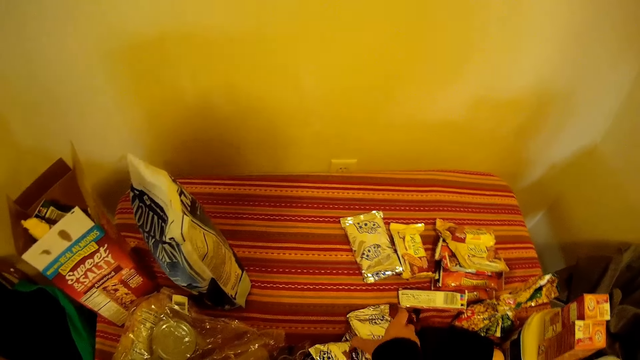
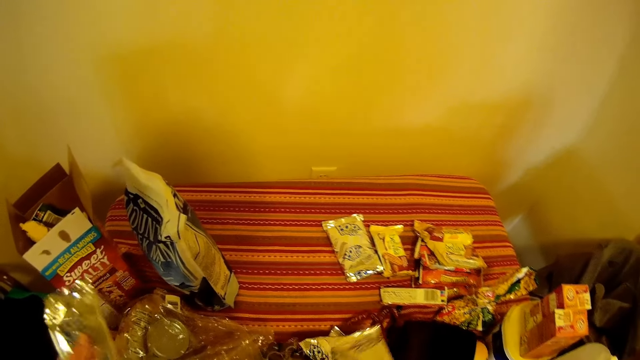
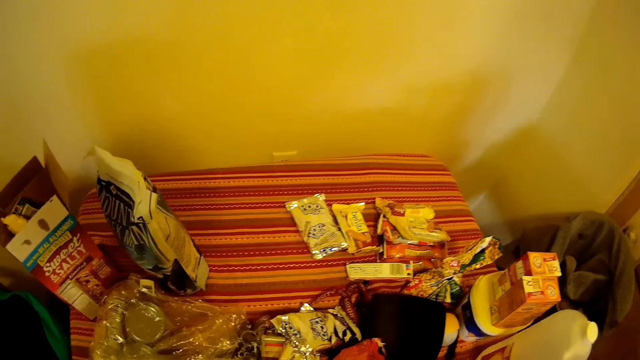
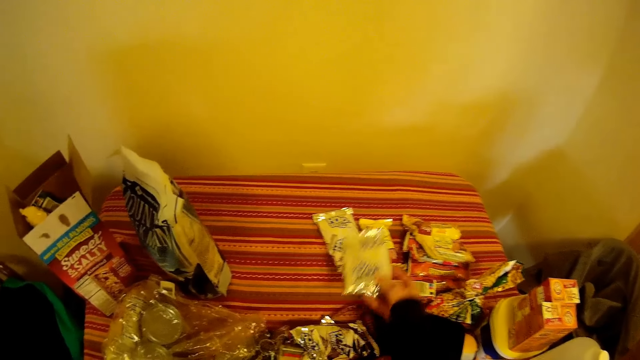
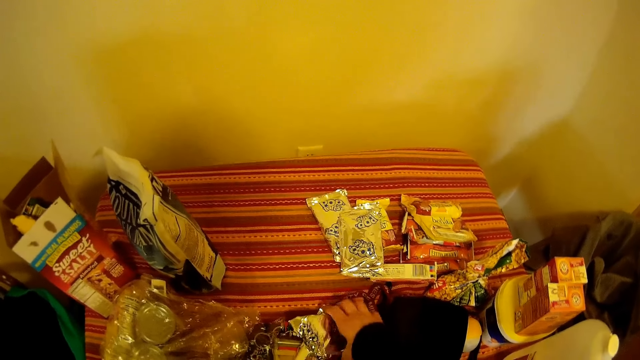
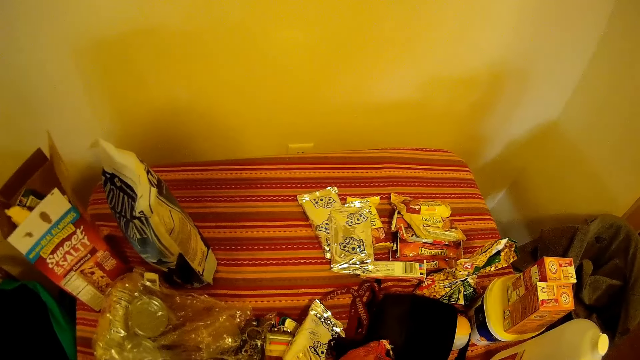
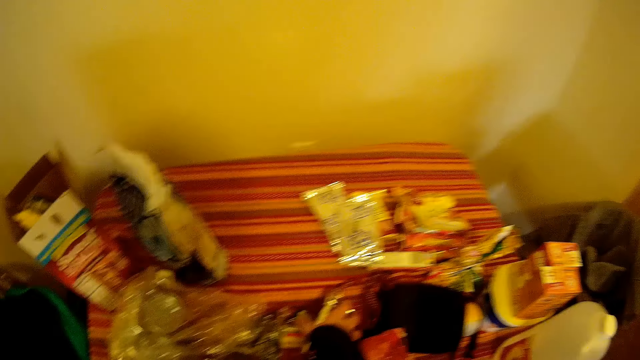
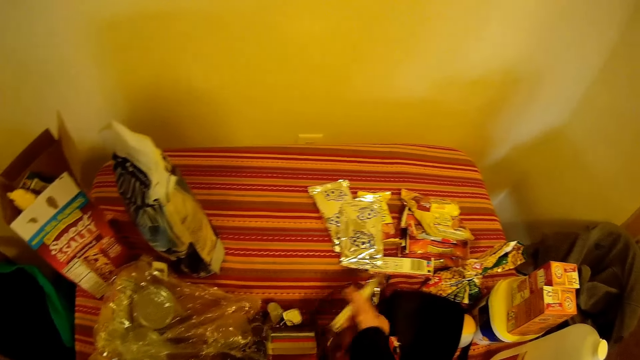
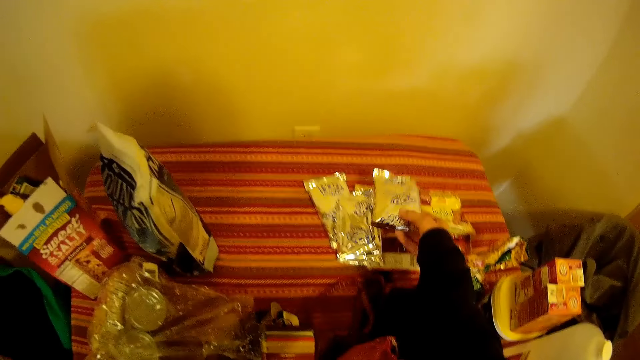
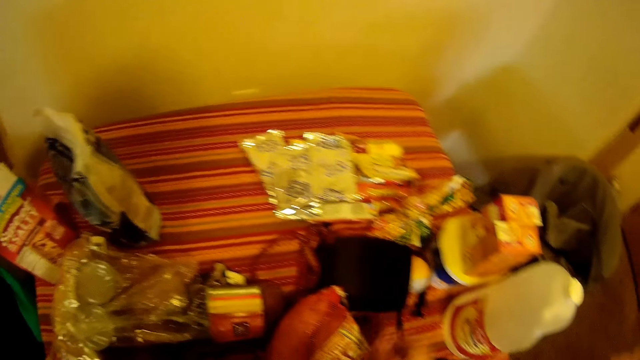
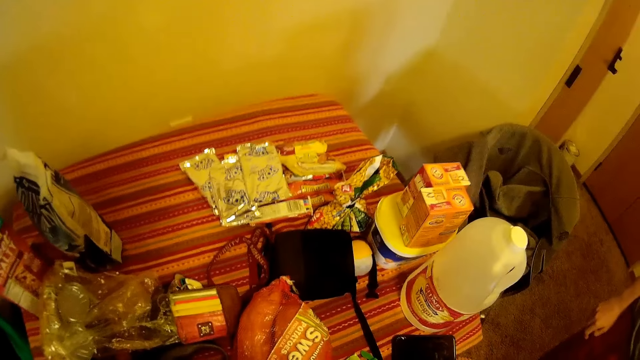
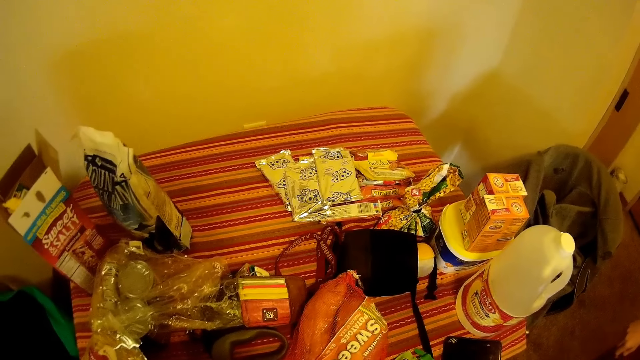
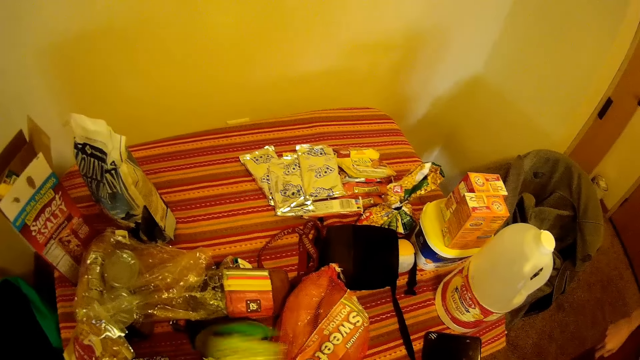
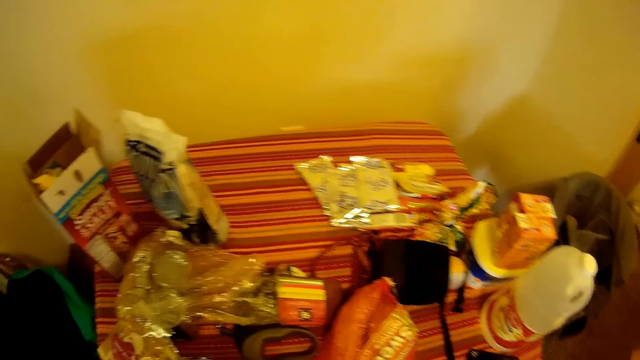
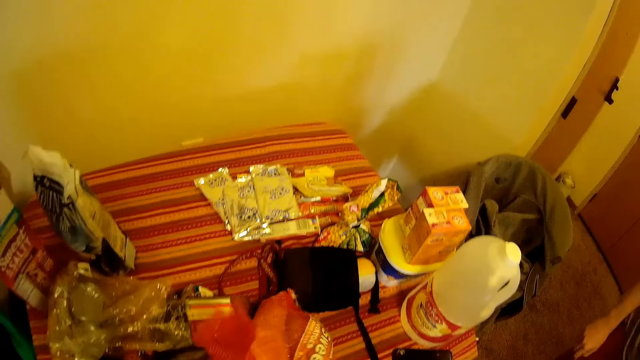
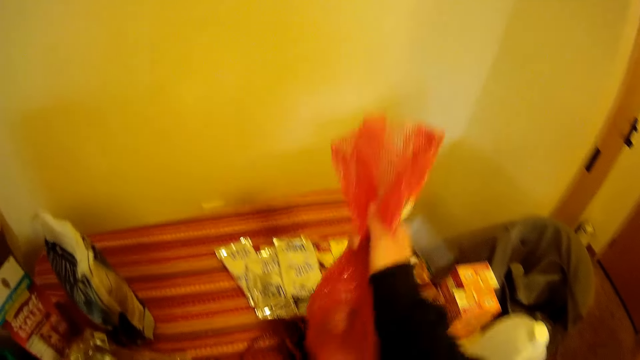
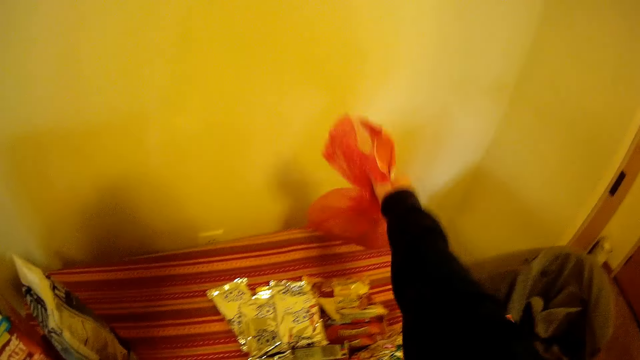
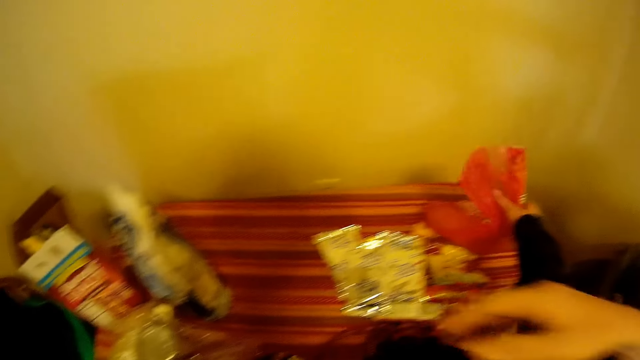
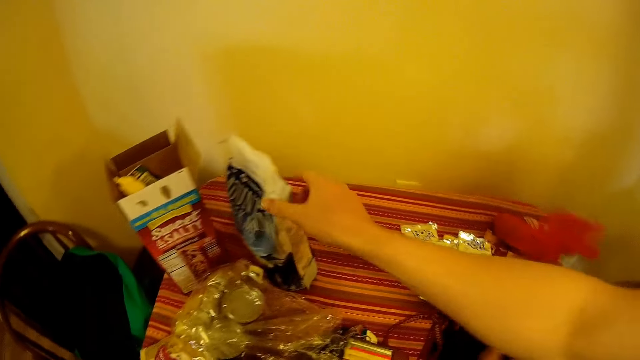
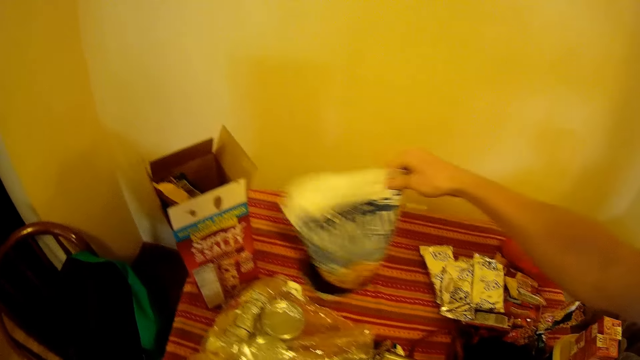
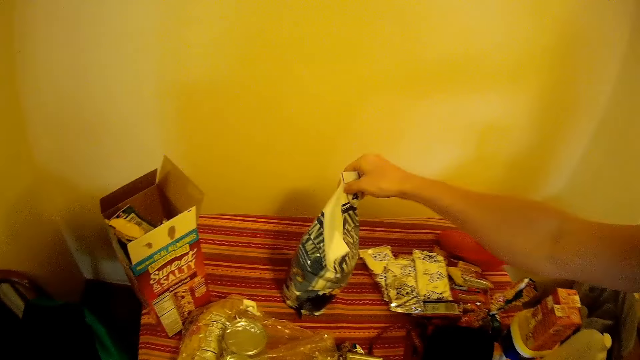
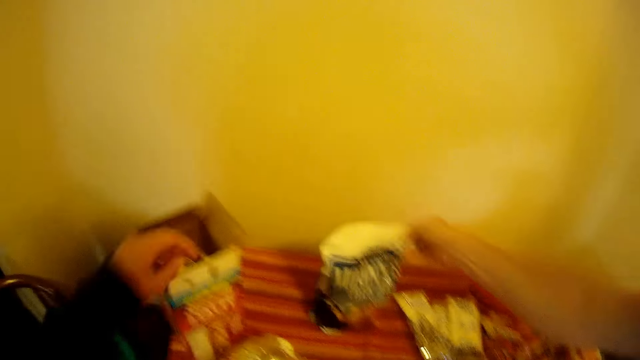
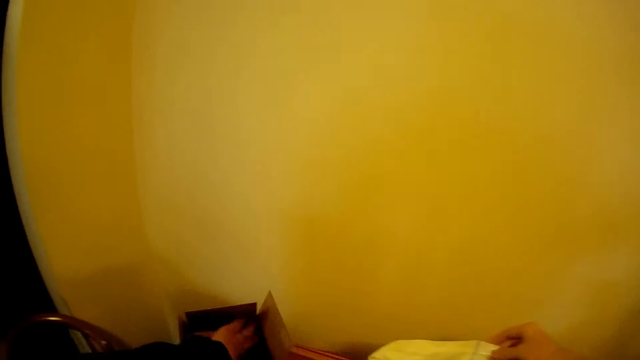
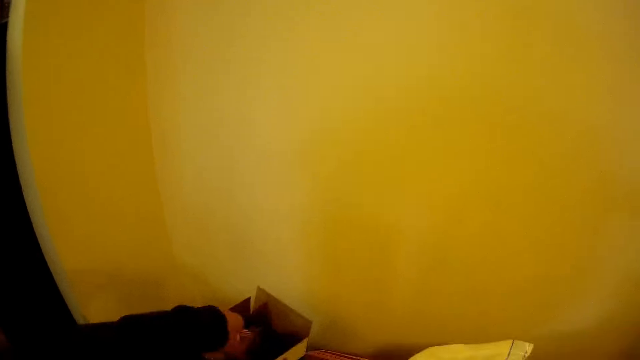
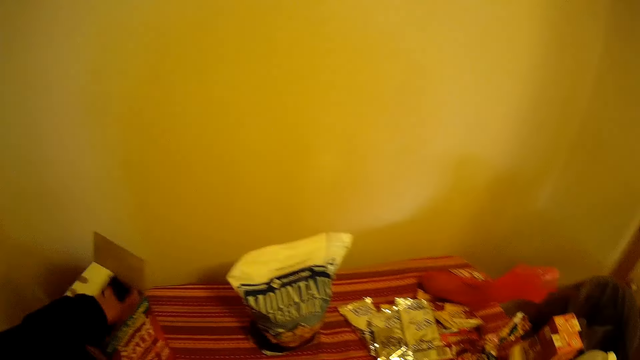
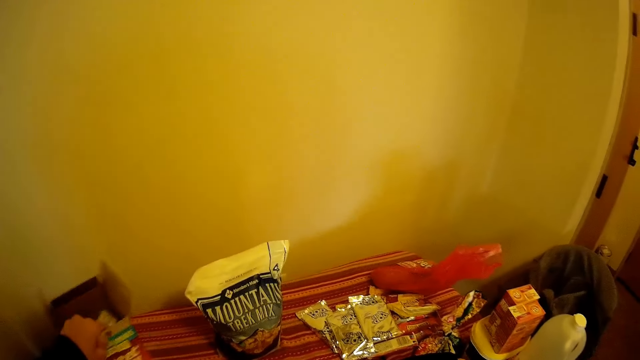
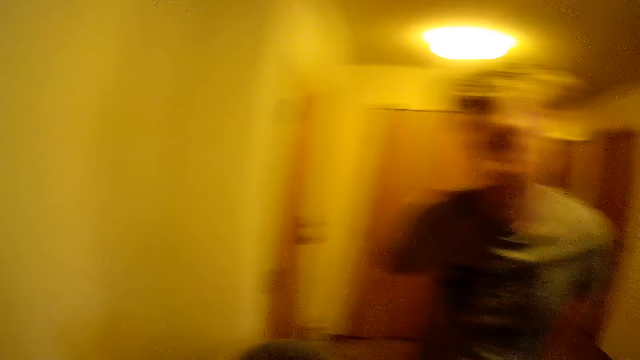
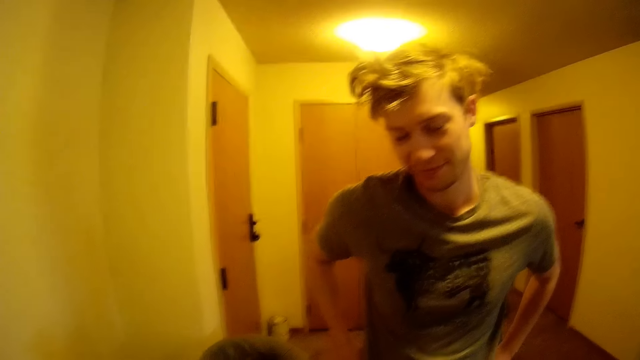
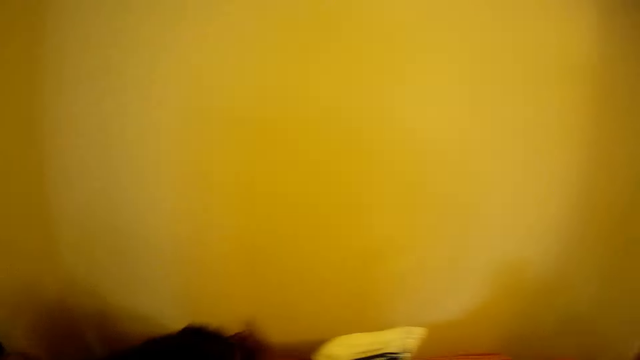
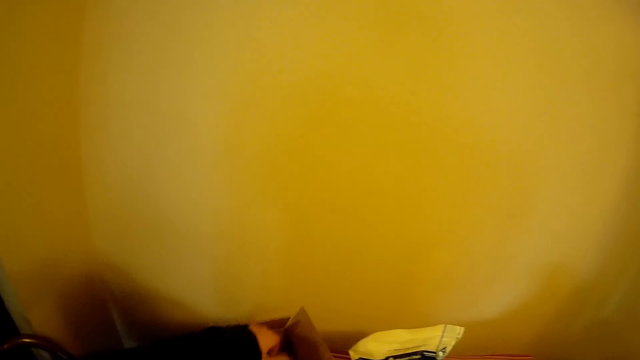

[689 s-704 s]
The camera wearer picks up another pack of biscuits from the table and drops the pack of biscuits on the table. He picks up another pack of biscuits from the table. He picks up another pack of biscuits from the table again. He drops the pack of biscuits on the table. He picks up a bag of fruits from the table and drops the bag of fruits on the table. The flatmate moves up a pack of cereal from the table. The camera wearer puts his hand into the box of cereal bars. He moves the box. The flatmate adjusts his garments.

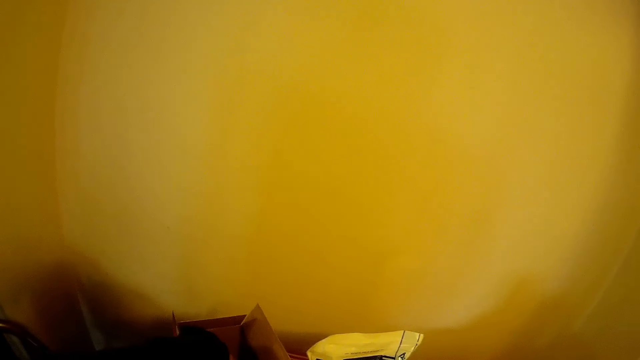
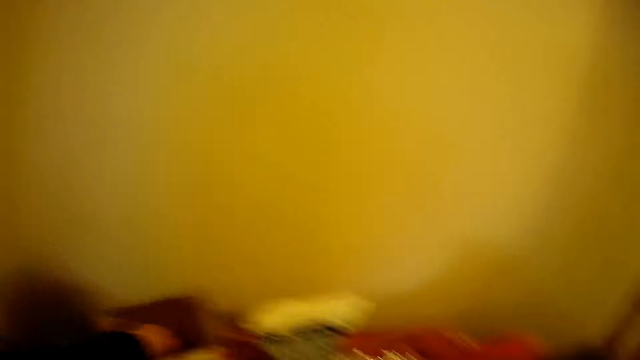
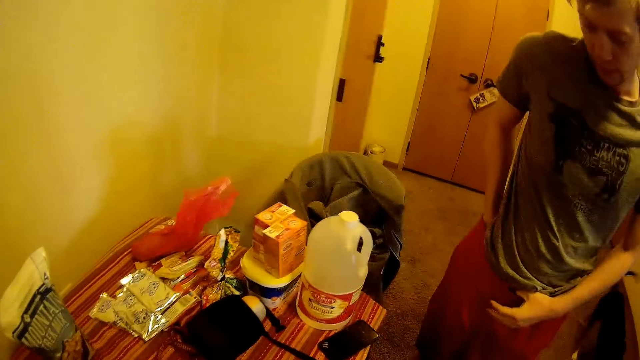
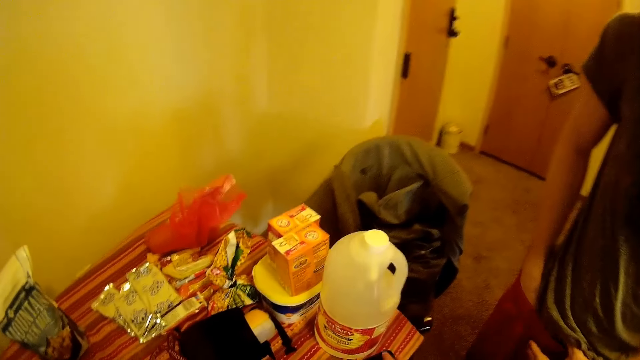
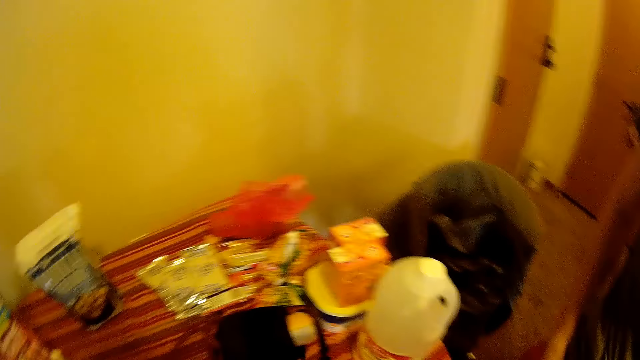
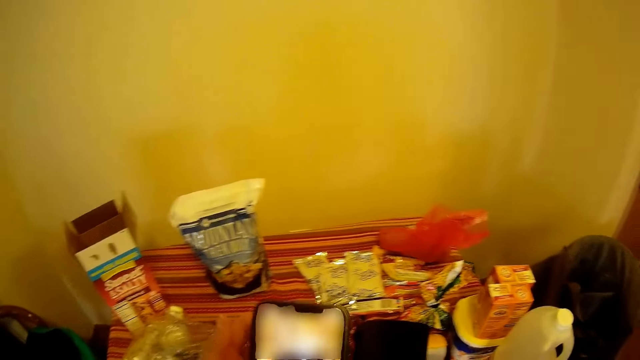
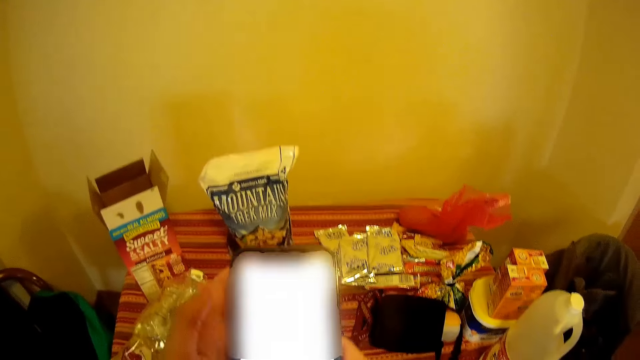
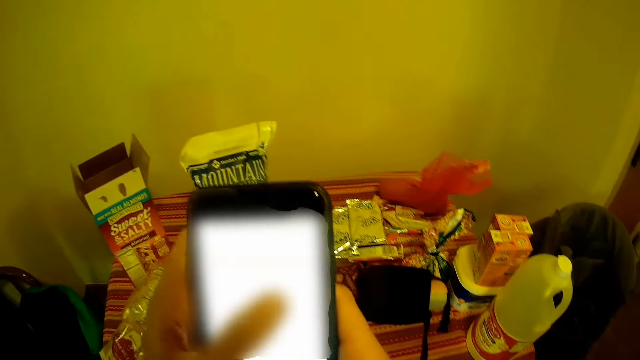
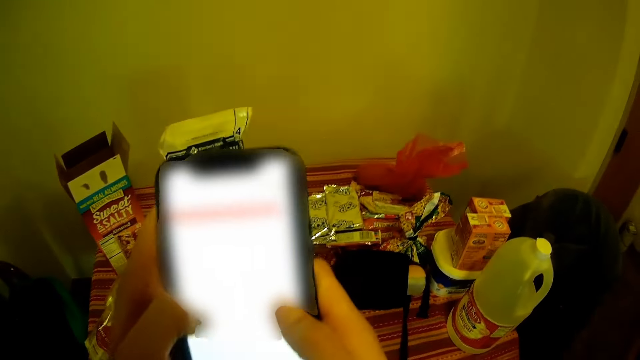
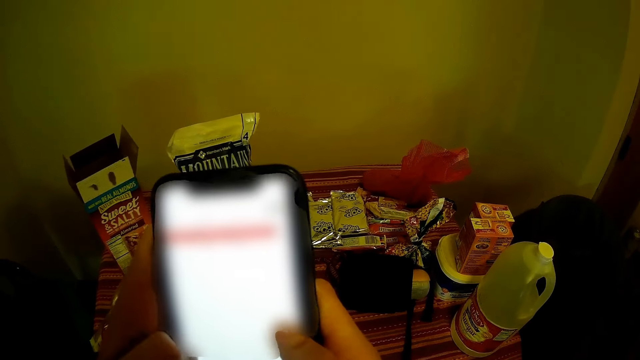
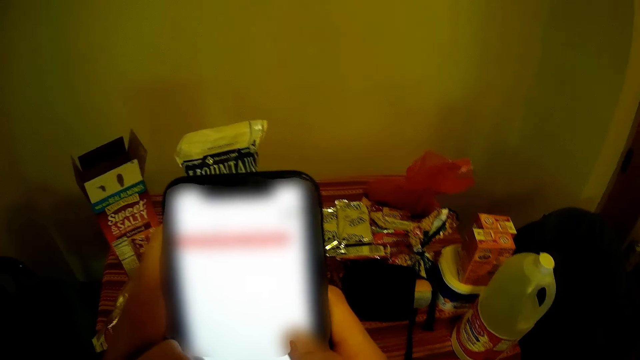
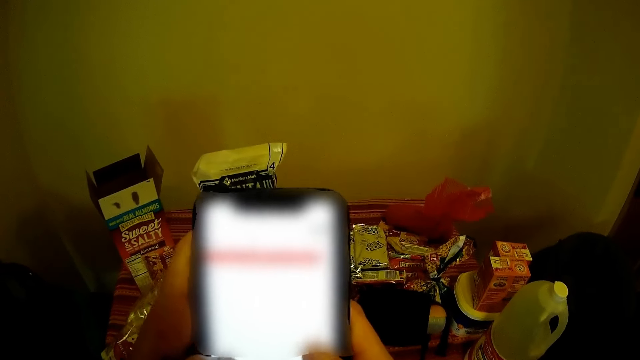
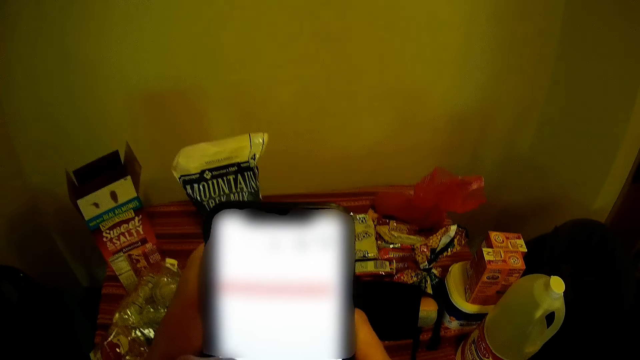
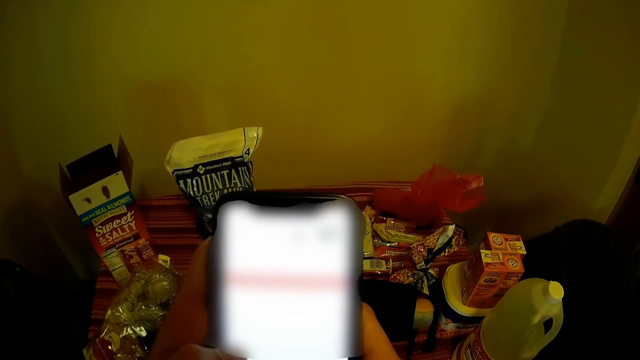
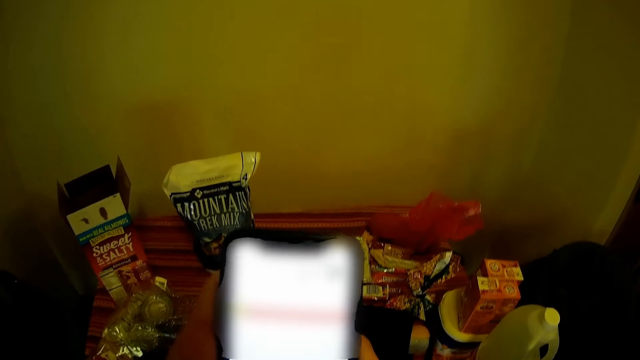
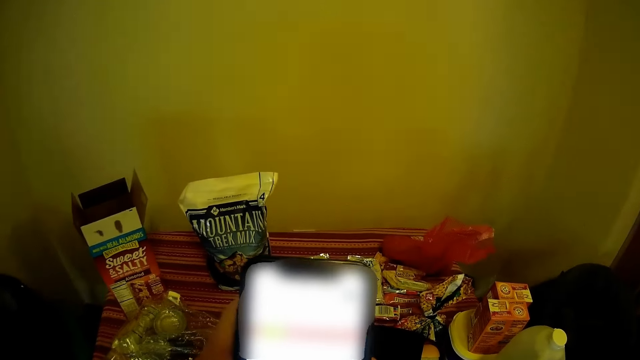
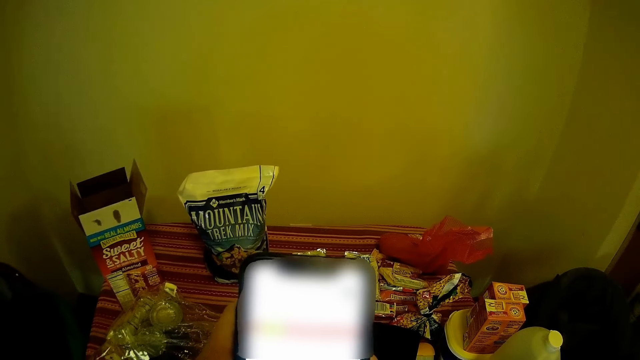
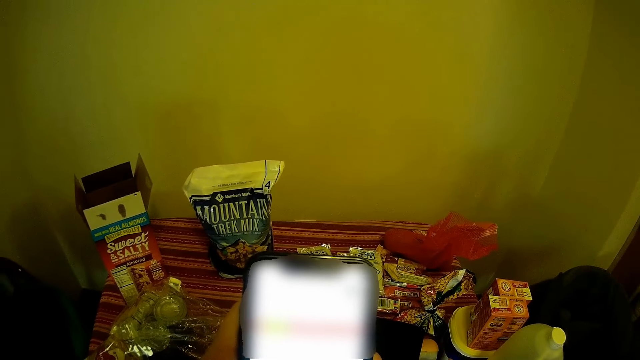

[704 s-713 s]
The camera wearer moves something. A man adjusts his garments. The camera wearer picks up his phone. They operate his phone.
